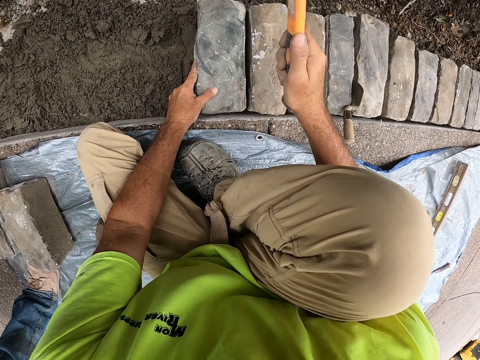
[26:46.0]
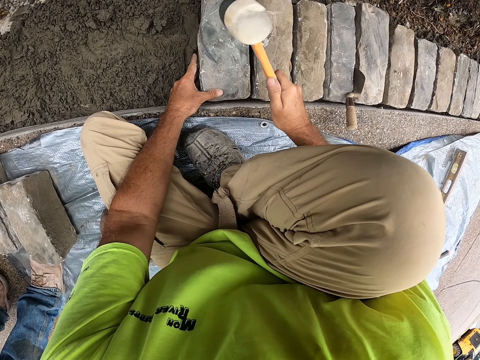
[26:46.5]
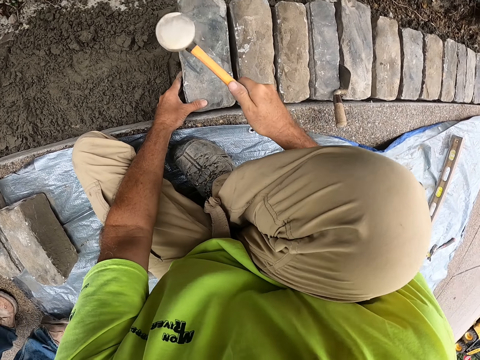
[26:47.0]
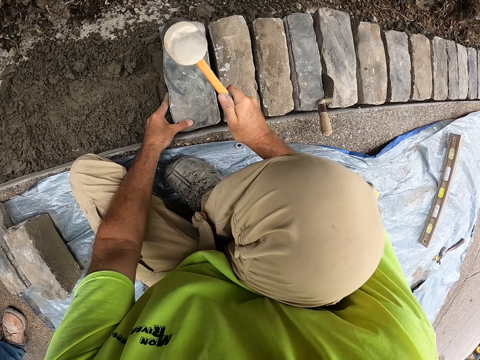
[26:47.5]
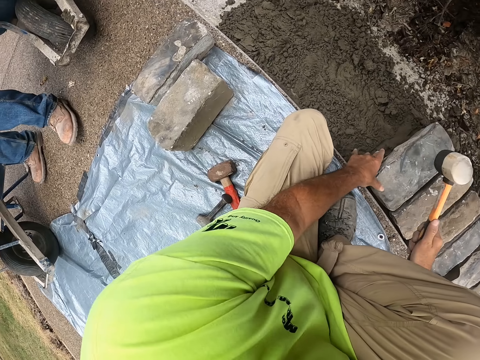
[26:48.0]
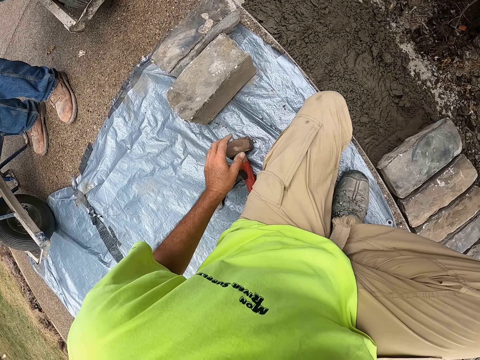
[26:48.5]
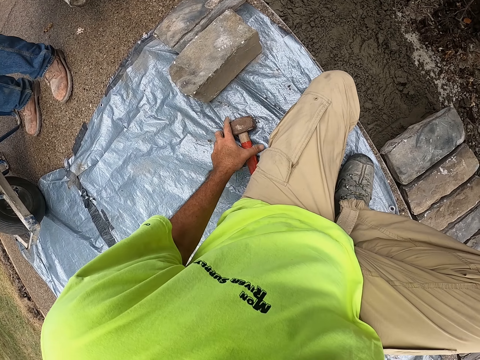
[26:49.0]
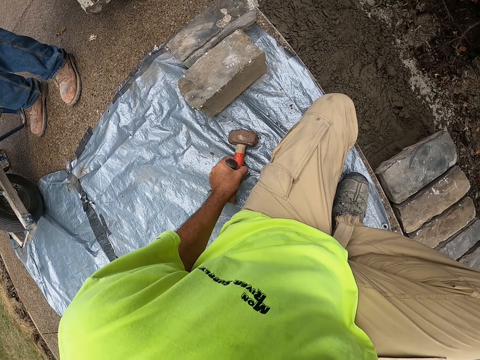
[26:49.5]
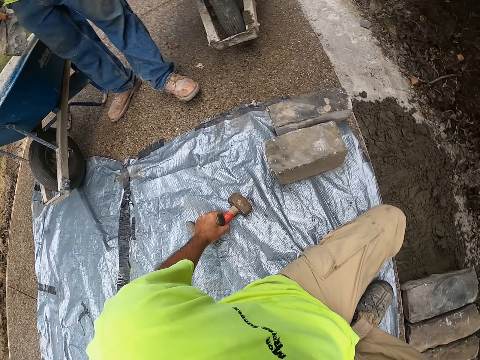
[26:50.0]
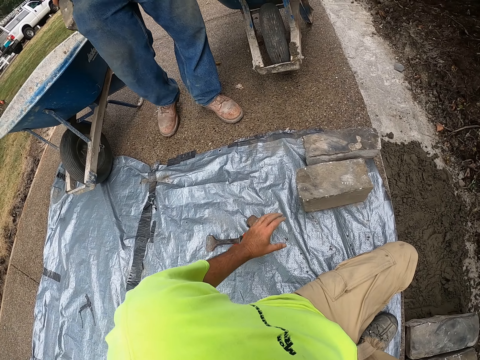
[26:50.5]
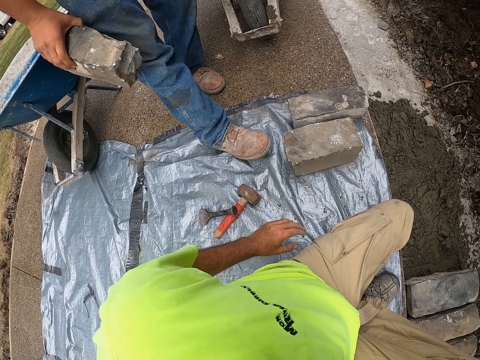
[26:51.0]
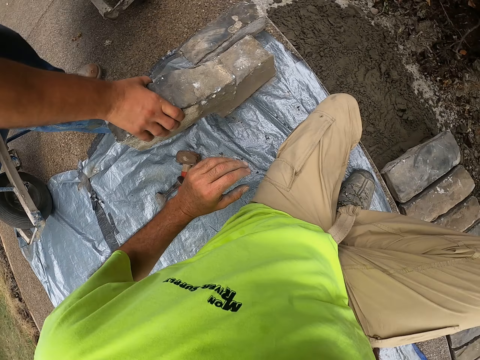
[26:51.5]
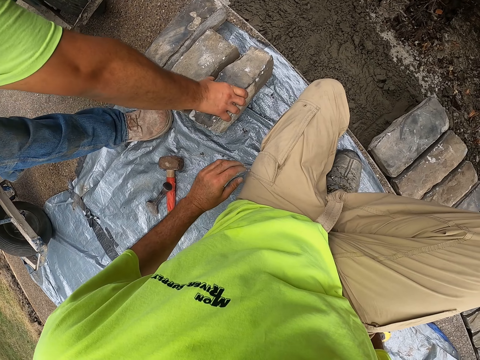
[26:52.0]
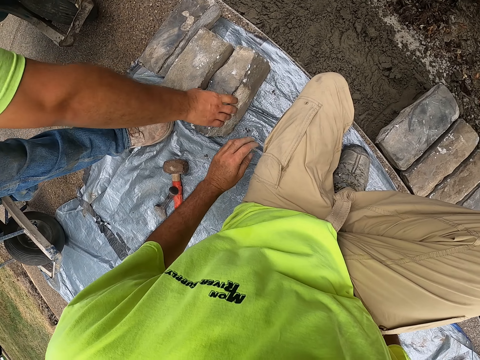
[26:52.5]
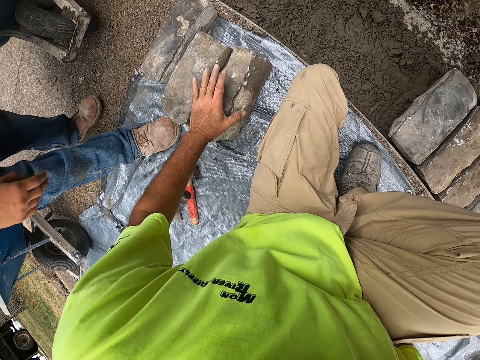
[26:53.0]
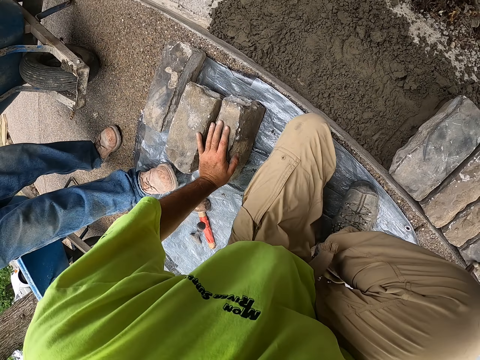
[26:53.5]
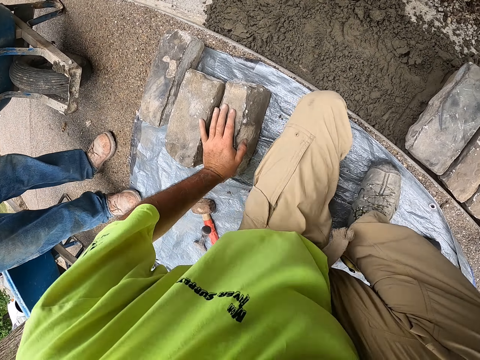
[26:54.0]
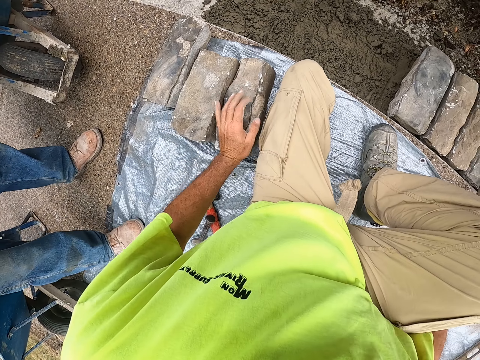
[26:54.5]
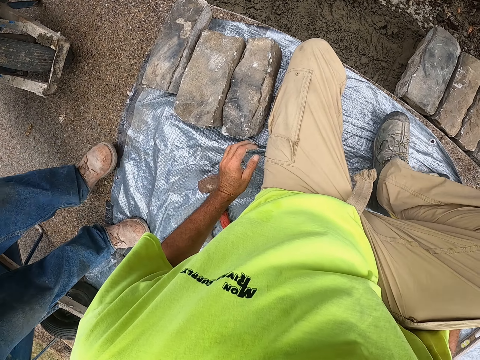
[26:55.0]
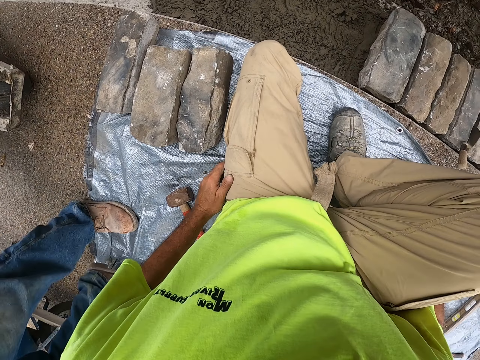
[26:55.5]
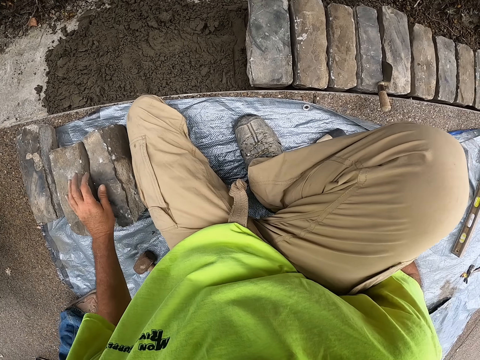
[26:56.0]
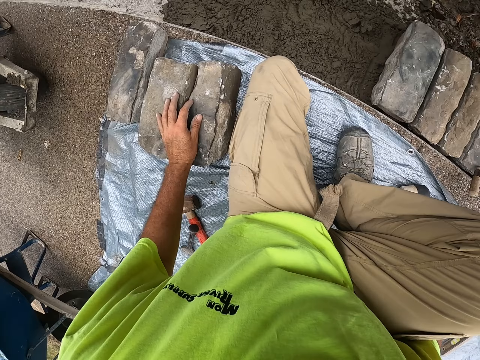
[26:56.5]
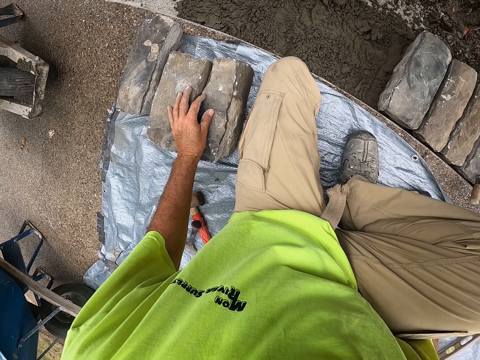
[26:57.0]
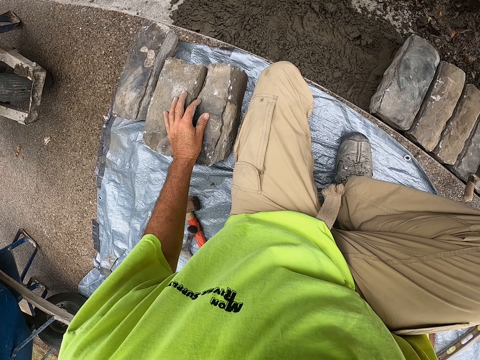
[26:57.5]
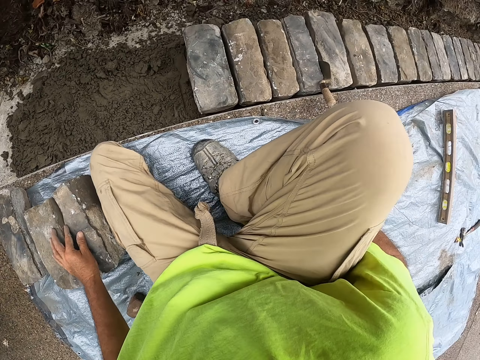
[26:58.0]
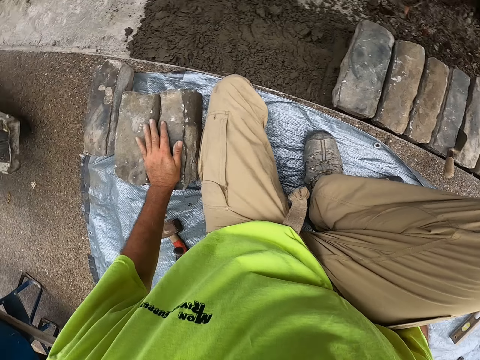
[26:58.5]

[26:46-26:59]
The camera wearer moves the sledgehammer and brick chisel. They hold the tool. A man walks. The man puts a brick on the tarp. The camera wearer moves. The man walks. The camera wearer holds the brick. They look around.

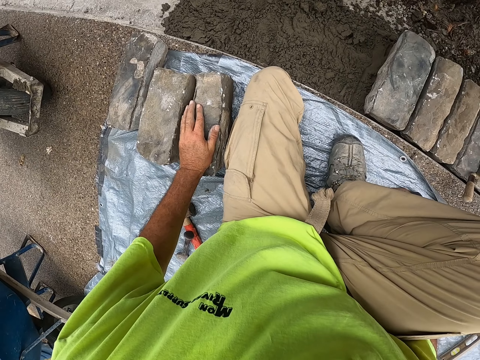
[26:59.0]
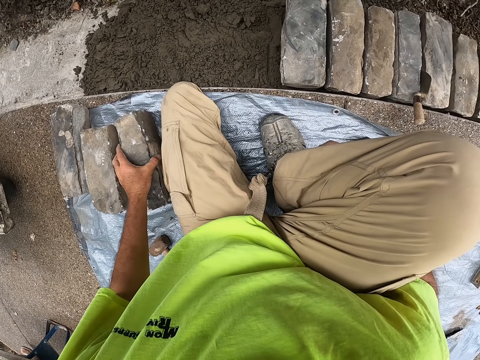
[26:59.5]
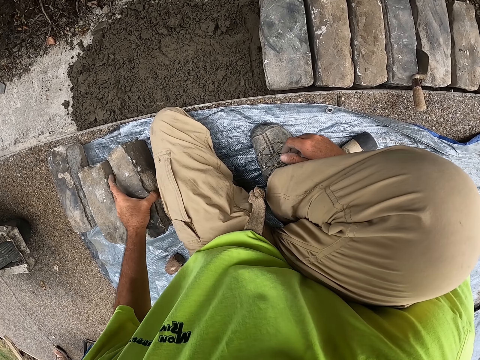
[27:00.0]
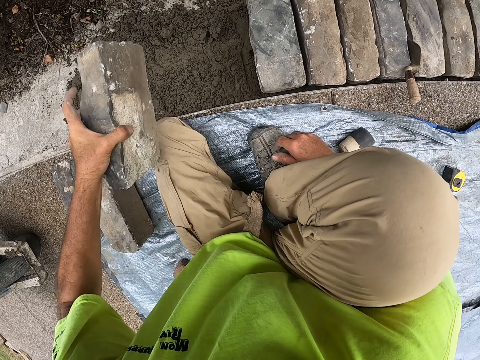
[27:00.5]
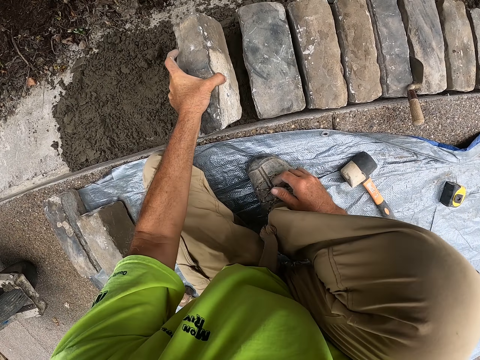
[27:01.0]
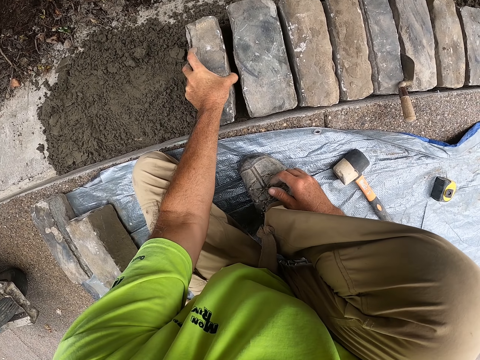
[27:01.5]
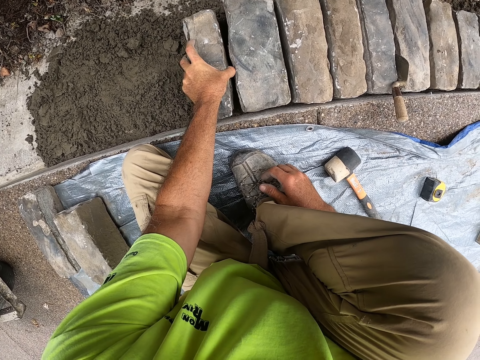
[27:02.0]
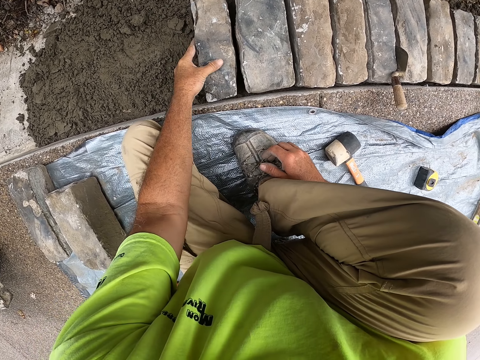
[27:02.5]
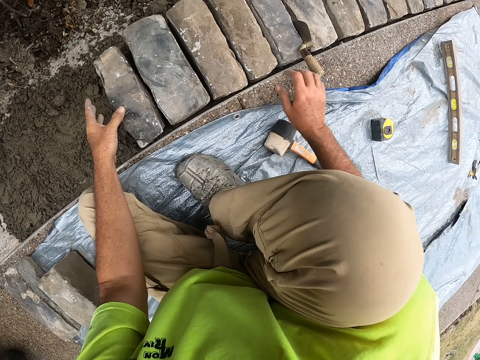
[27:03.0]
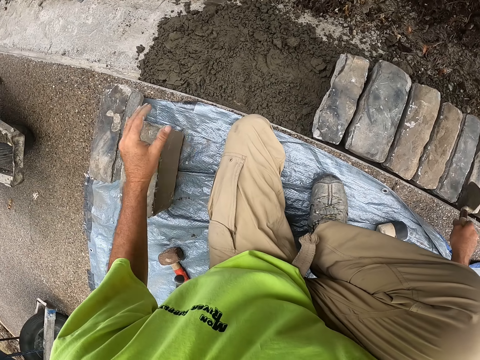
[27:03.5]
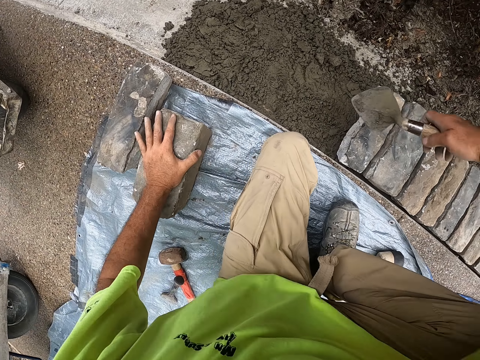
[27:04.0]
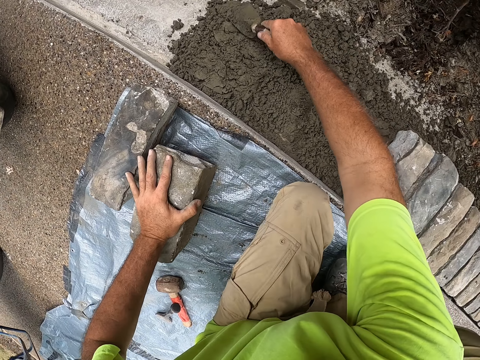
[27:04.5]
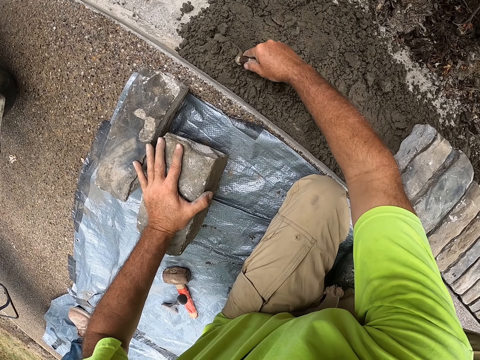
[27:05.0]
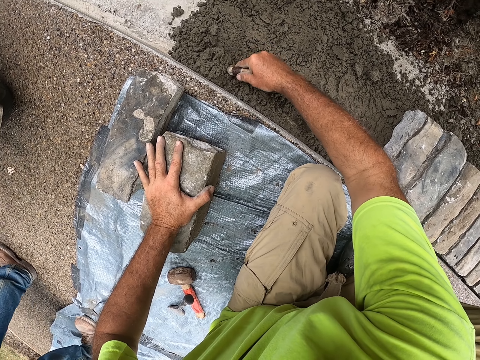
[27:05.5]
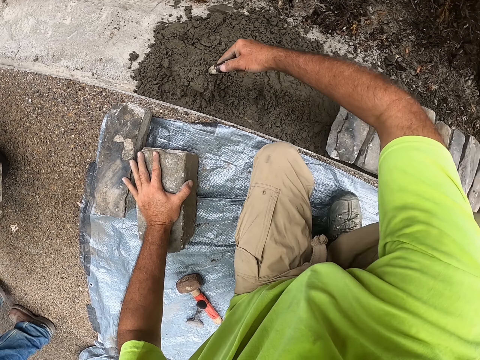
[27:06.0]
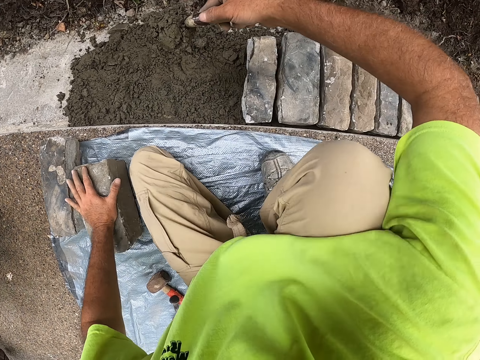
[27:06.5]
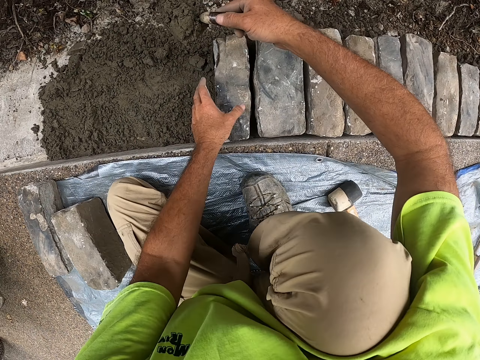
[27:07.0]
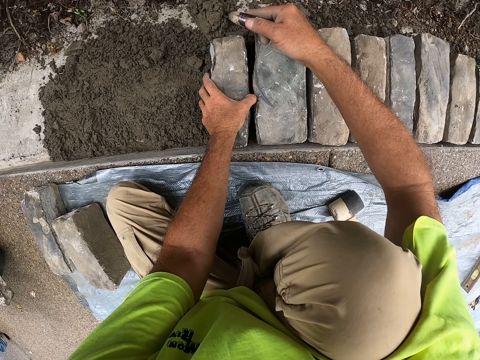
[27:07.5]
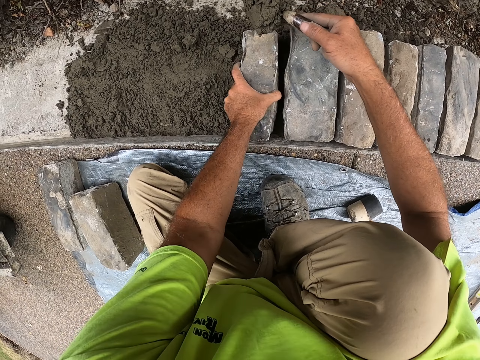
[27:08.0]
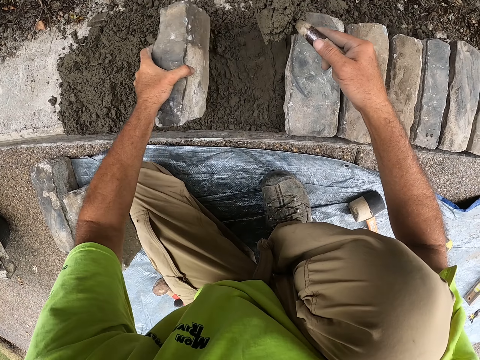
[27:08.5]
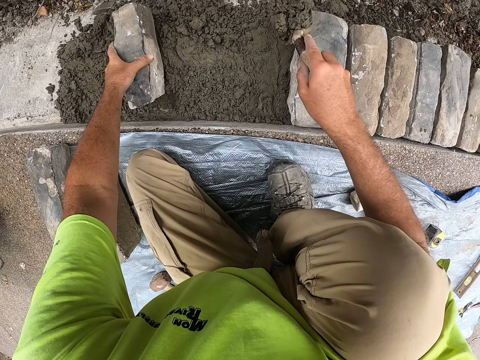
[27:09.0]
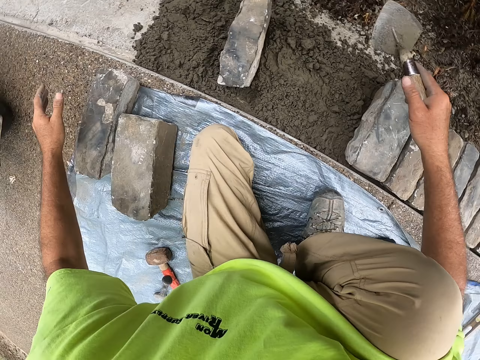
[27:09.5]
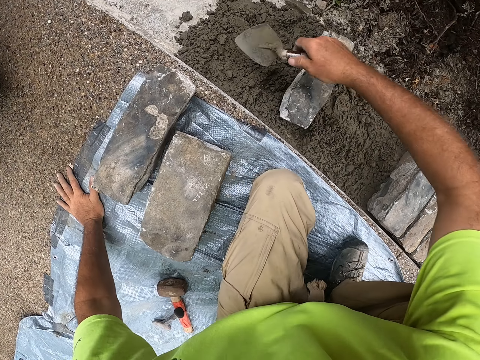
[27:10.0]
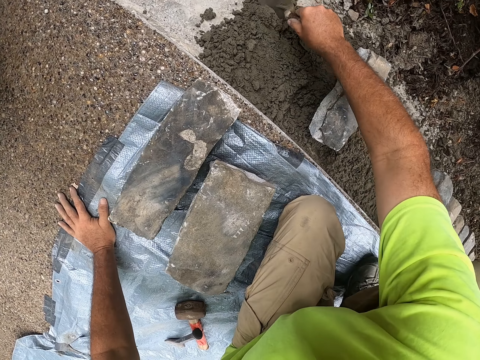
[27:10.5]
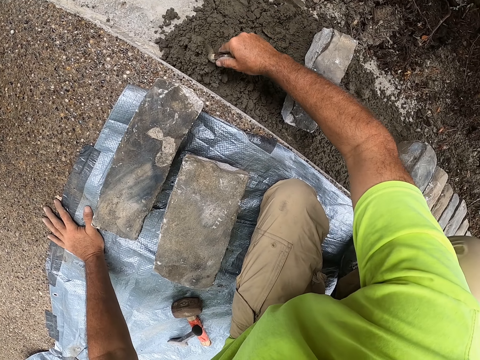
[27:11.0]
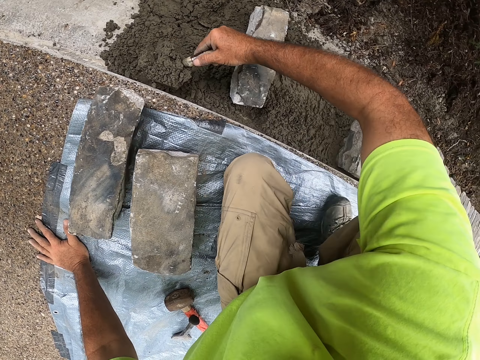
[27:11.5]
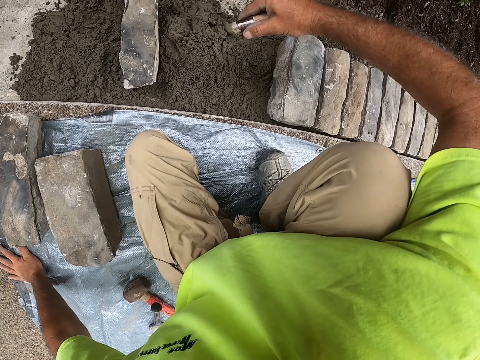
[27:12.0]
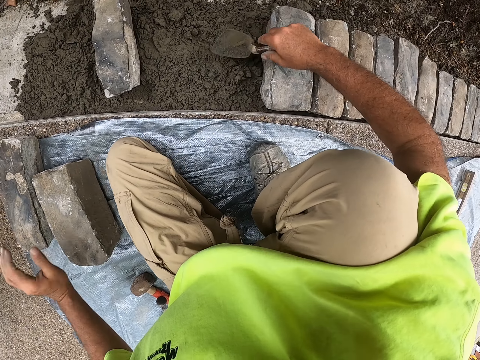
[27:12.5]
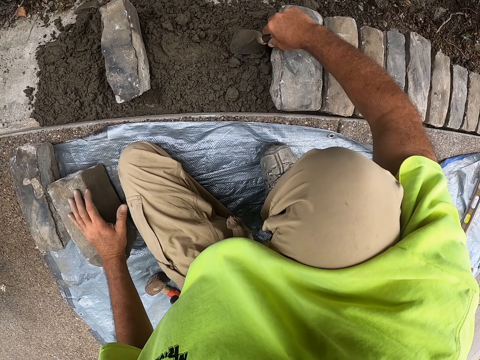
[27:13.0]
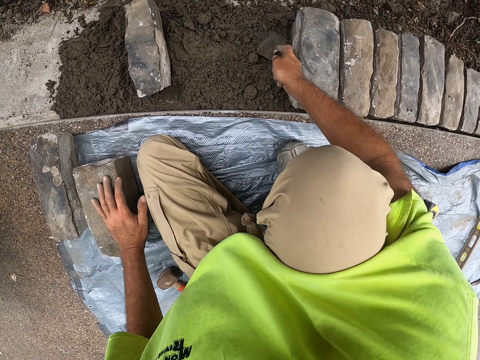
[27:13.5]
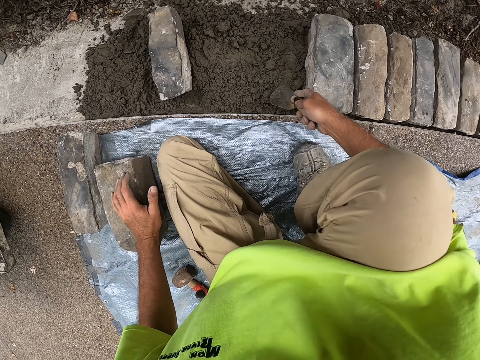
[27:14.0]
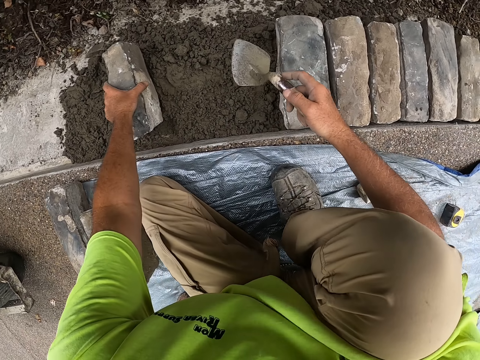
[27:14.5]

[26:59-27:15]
The camera wearer picks up a brick. They put the brick on the concrete. They pick up the trowel. They hold the steel. They scoop the concrete. They chop the wet sand. They hold the brick. They move the brick. They pour the concrete. They put the brick down. They scoop the concrete. They hold the concrete with the steel. They pour the concrete and spread the concrete.
